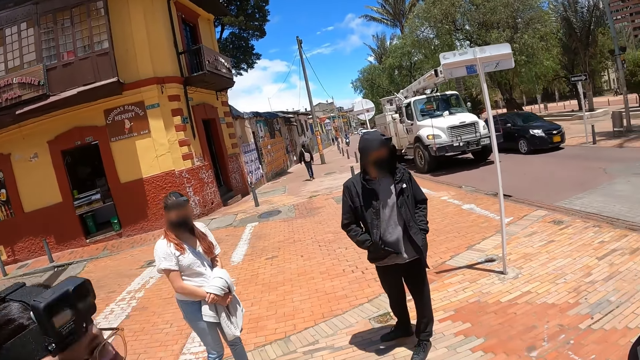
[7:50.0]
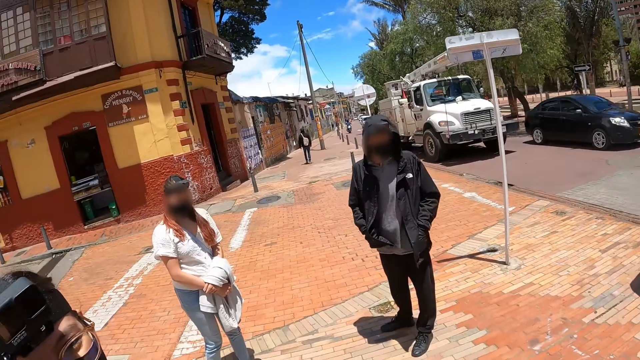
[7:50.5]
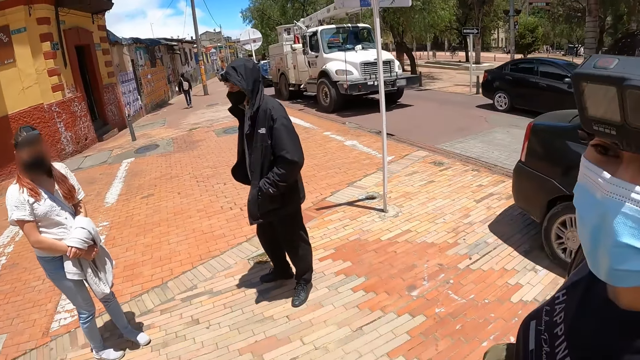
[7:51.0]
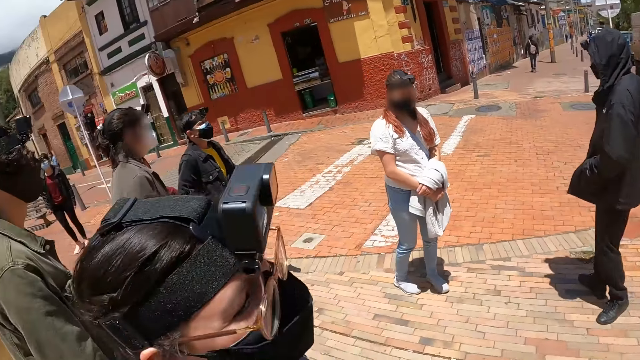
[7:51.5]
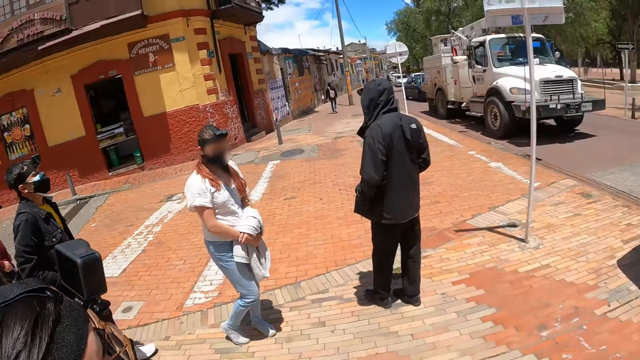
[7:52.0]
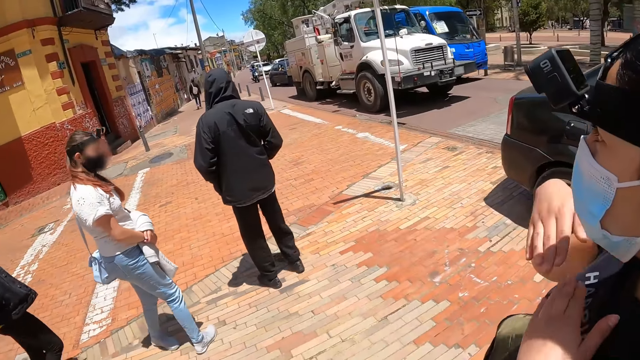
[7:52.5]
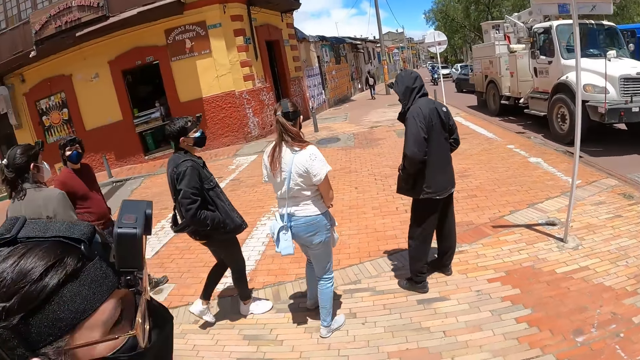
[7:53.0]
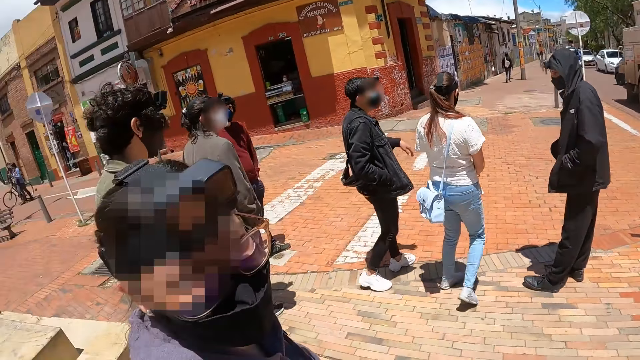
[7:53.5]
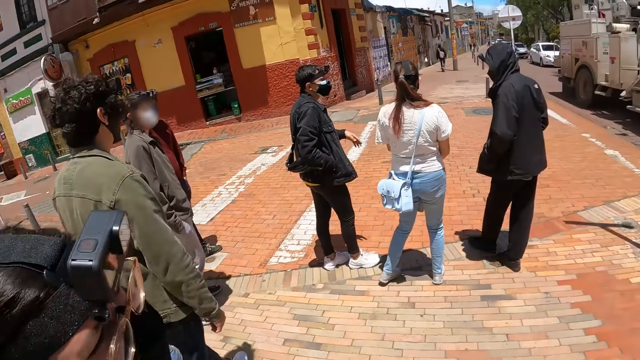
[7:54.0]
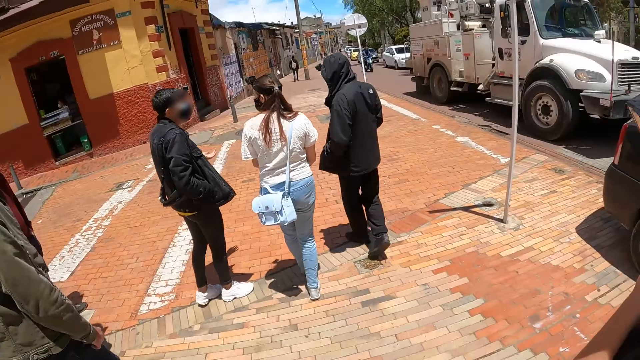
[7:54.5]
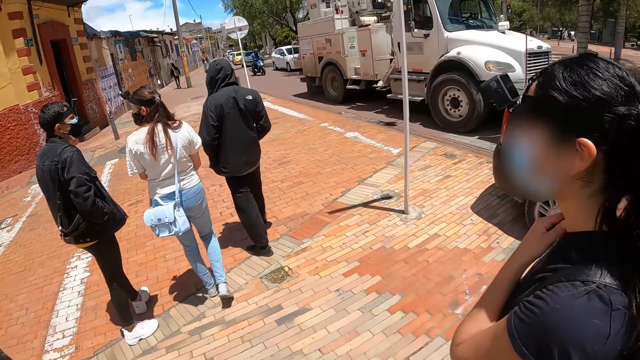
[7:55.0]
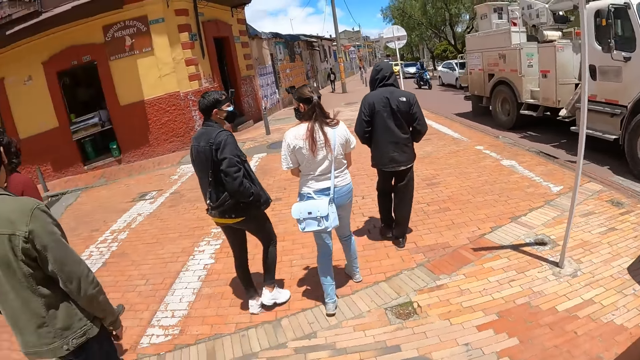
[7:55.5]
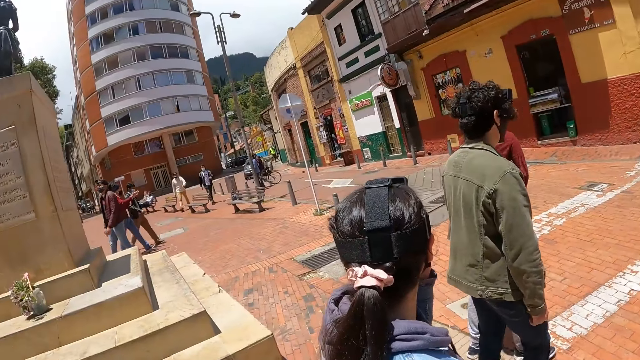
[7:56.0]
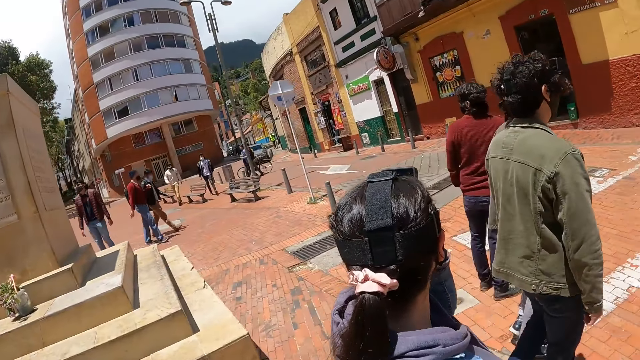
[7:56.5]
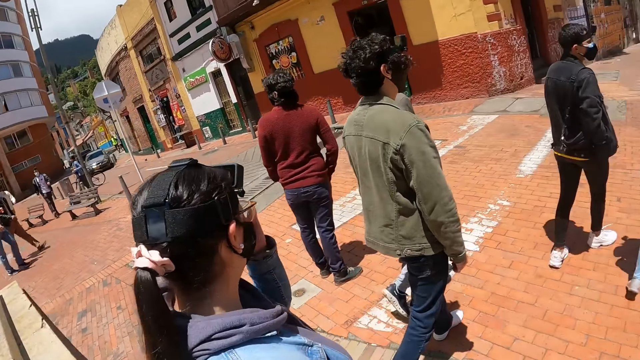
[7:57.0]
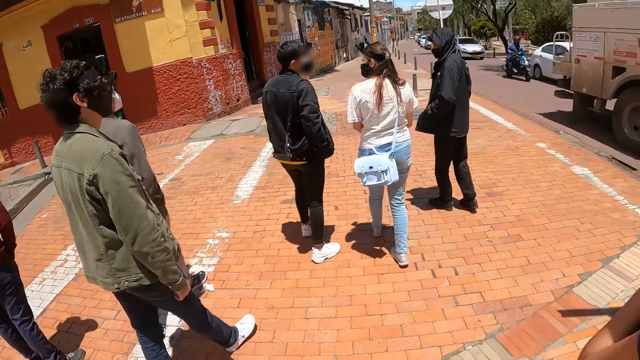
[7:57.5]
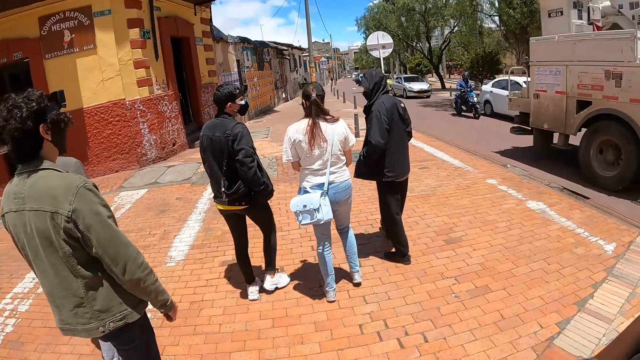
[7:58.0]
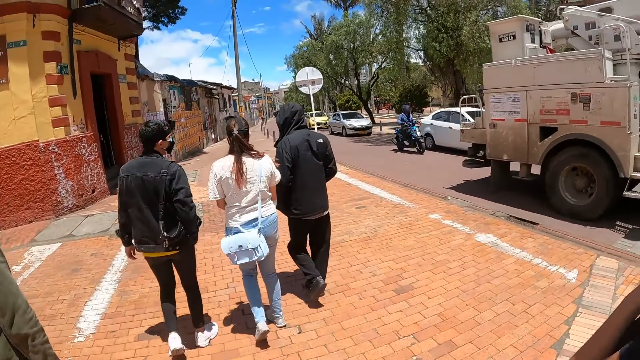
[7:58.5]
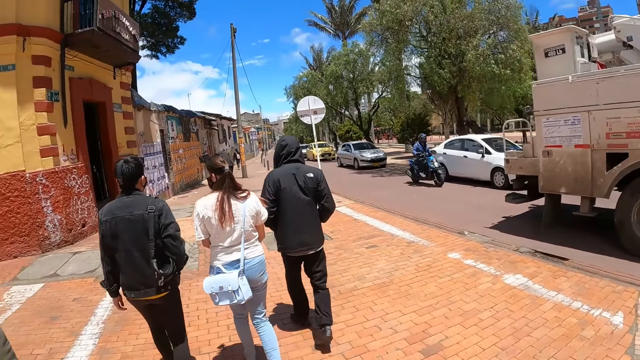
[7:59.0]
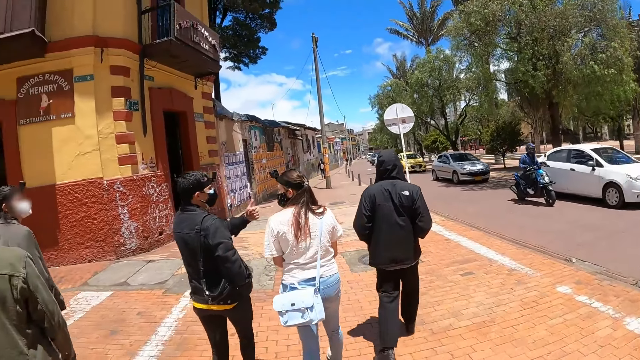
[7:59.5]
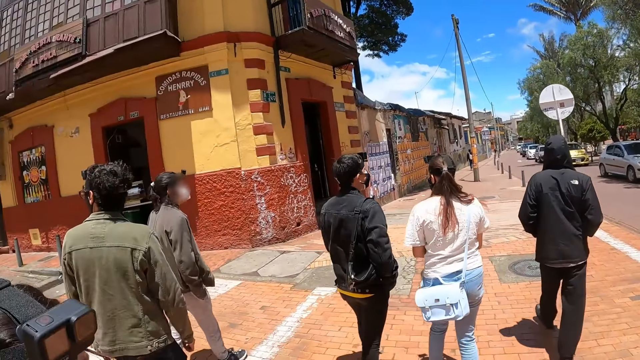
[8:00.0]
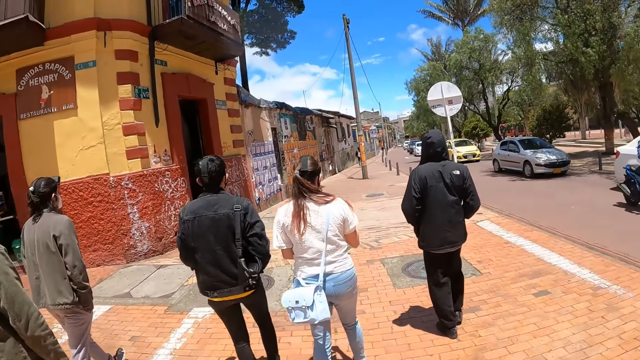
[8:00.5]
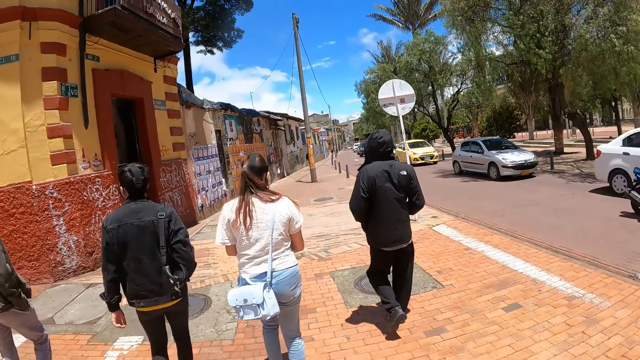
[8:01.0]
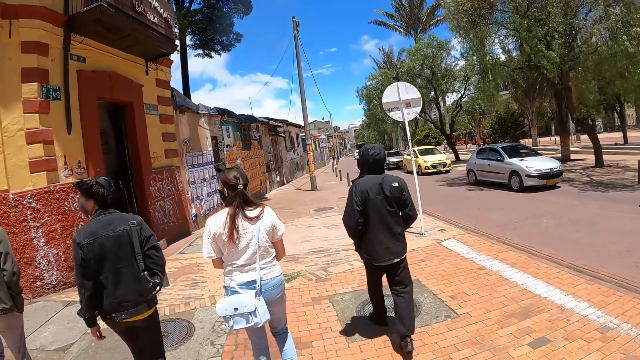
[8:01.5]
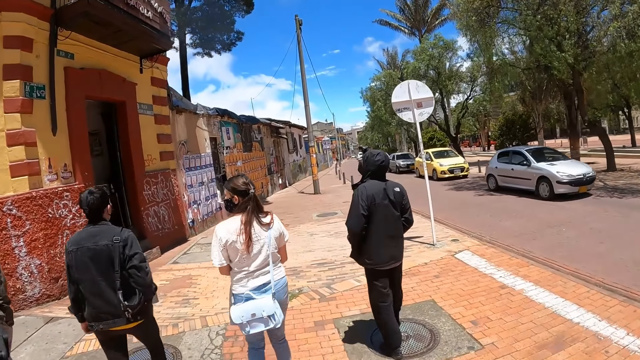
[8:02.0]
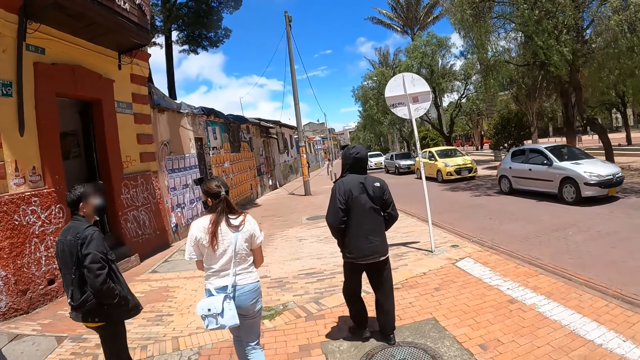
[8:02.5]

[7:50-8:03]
The camera wearer and six persons walk. The camera wearer walks on a road. They look around.

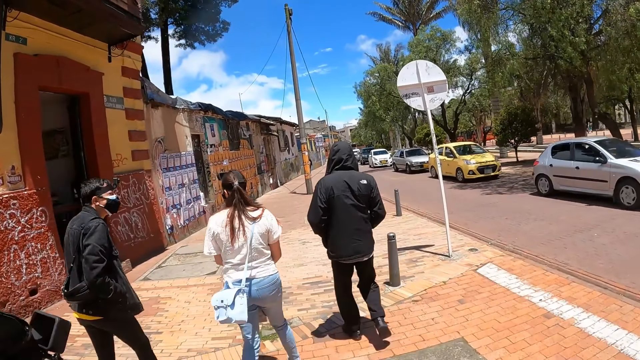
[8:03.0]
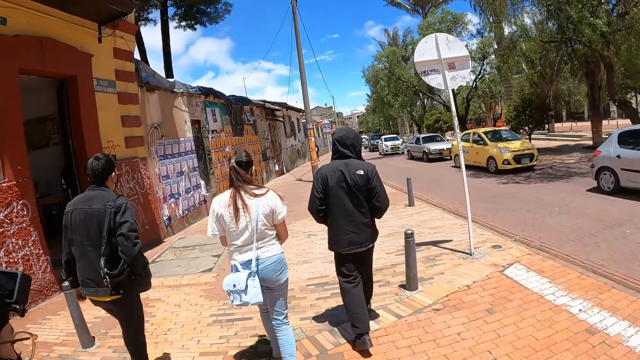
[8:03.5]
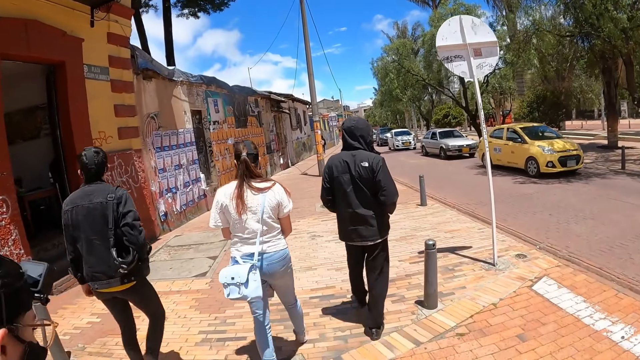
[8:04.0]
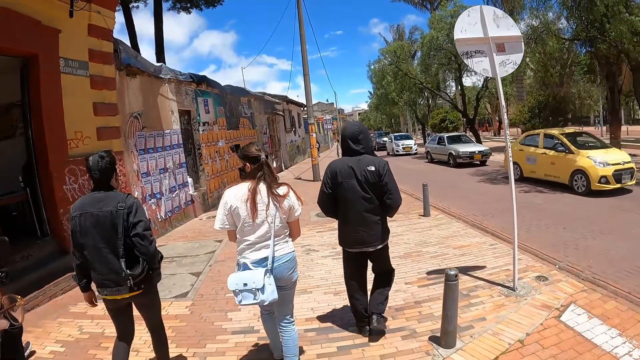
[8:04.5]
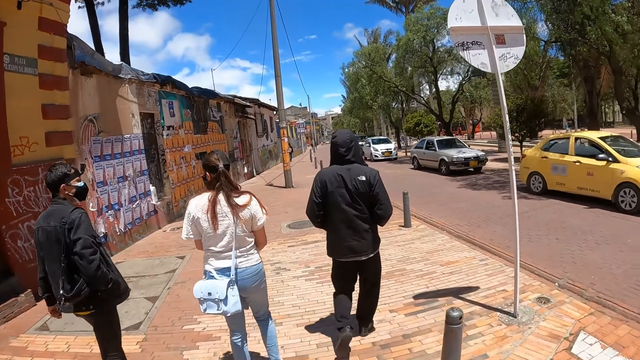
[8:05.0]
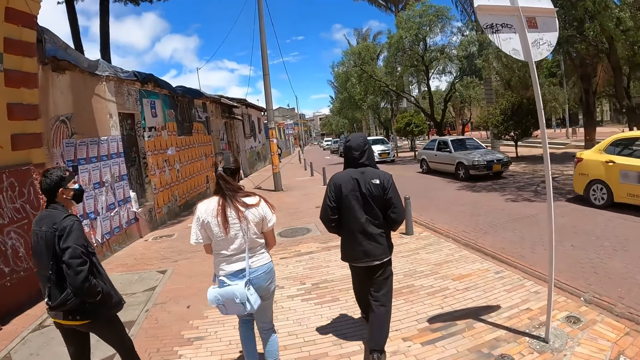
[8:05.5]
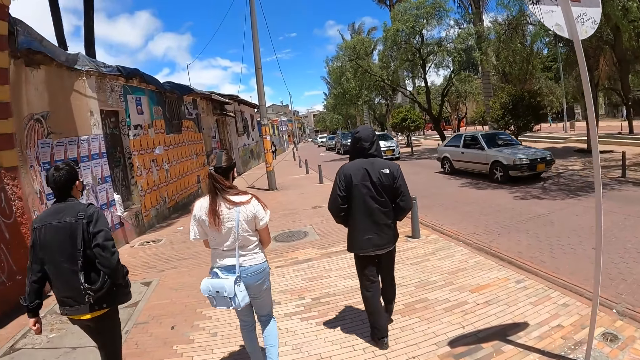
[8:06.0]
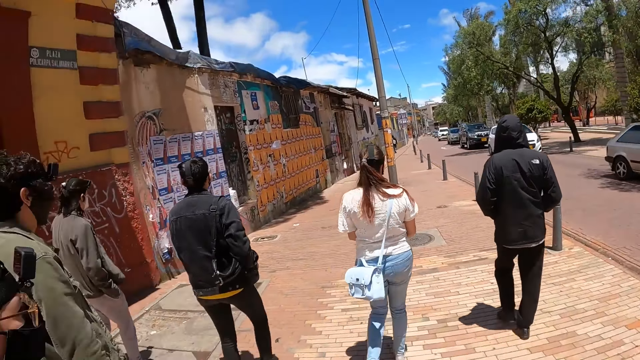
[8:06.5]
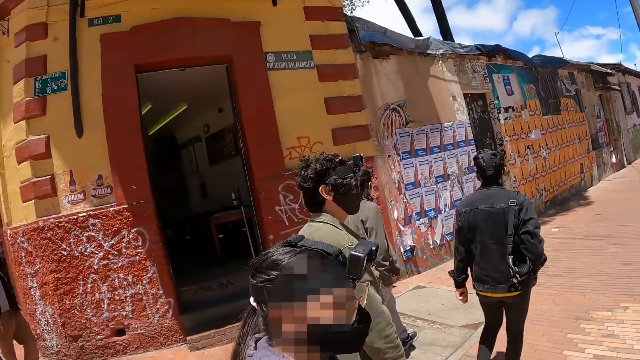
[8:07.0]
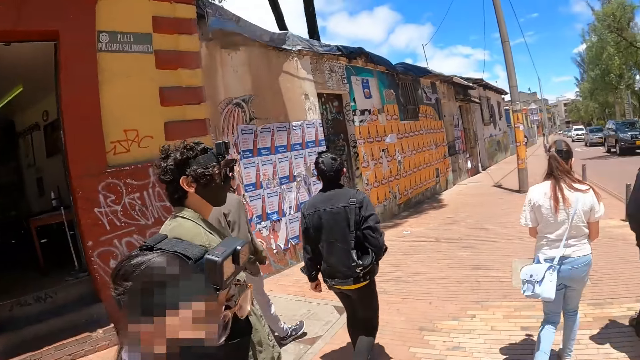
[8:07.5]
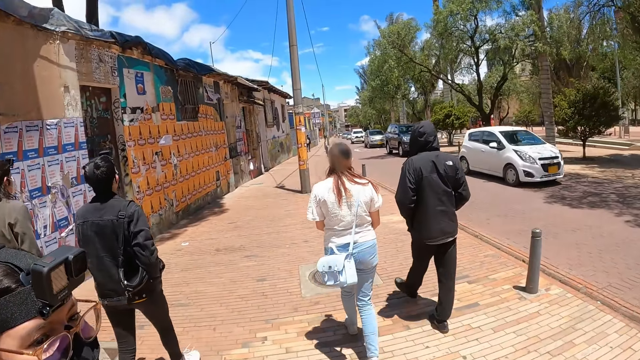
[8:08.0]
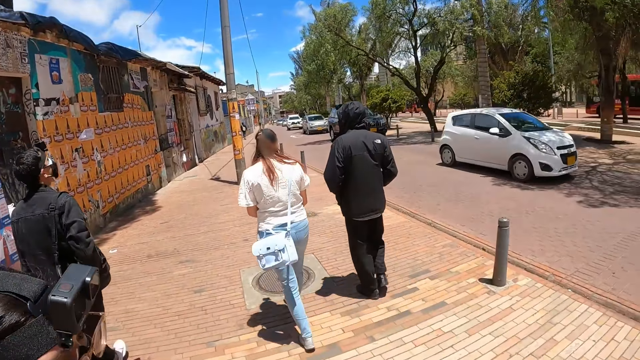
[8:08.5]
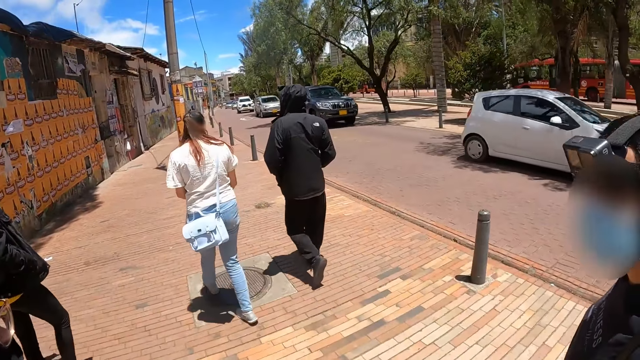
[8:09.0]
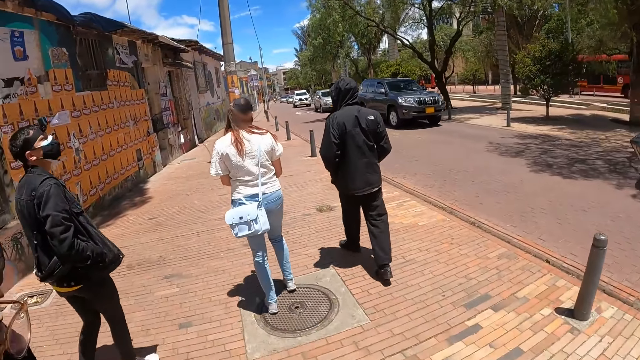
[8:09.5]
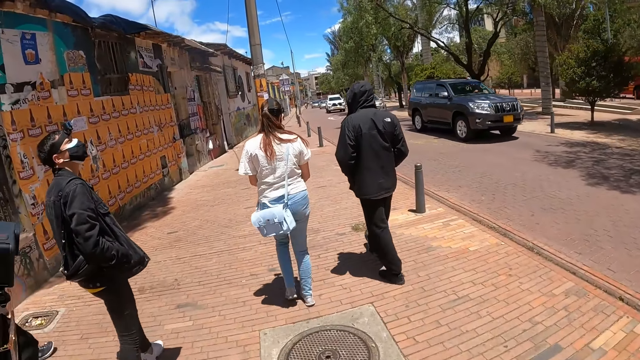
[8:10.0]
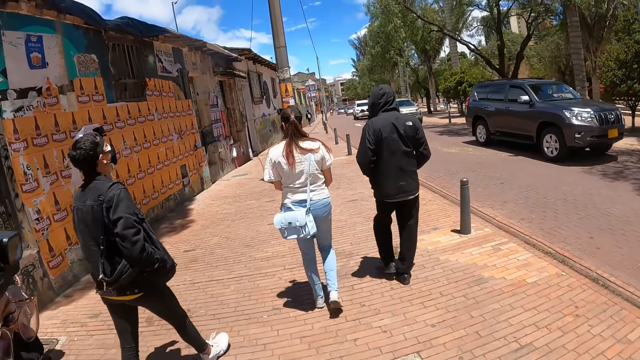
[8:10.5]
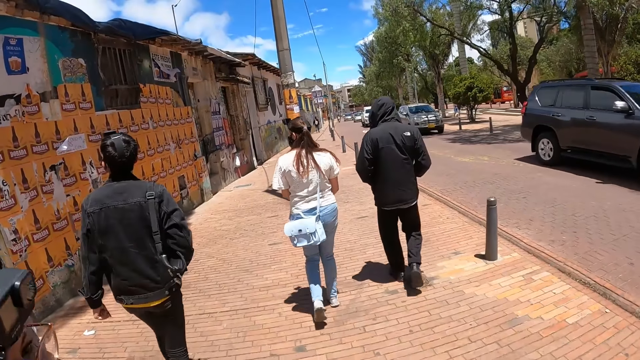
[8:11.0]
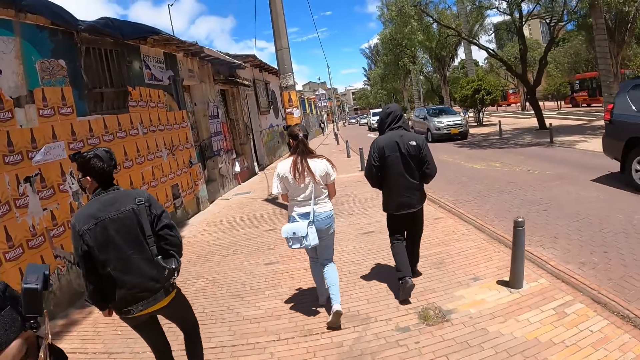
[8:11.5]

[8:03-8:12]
The camera wearer looks around.
